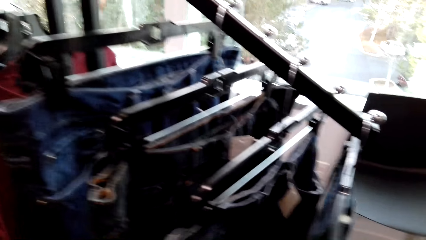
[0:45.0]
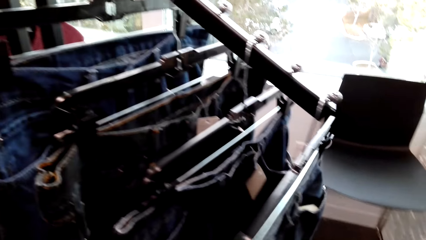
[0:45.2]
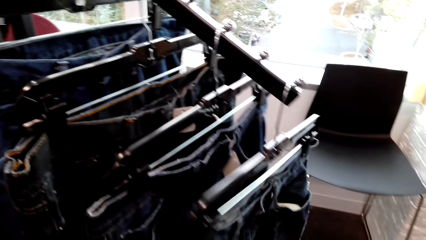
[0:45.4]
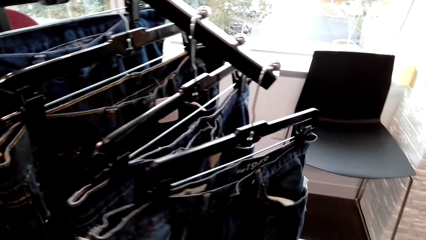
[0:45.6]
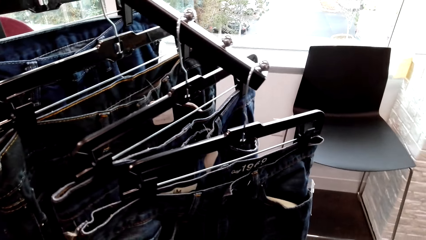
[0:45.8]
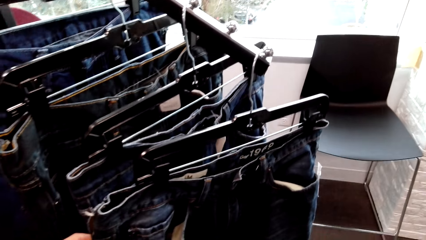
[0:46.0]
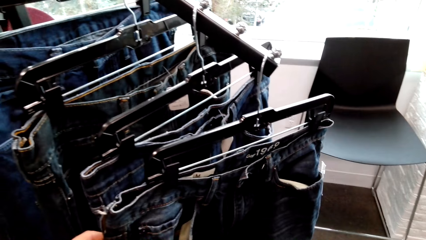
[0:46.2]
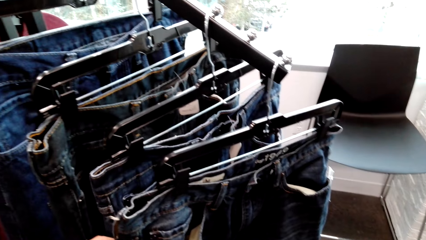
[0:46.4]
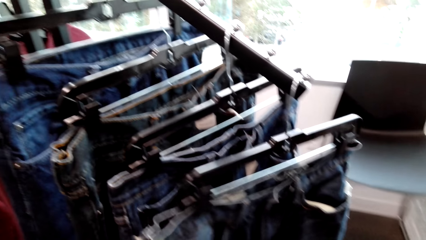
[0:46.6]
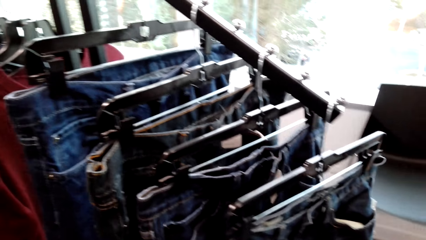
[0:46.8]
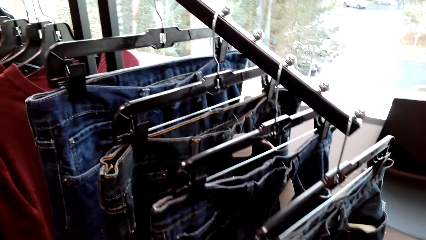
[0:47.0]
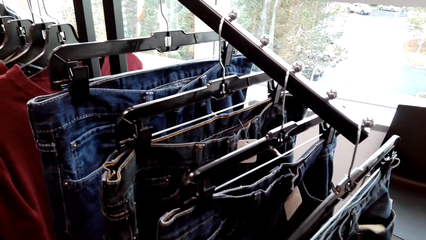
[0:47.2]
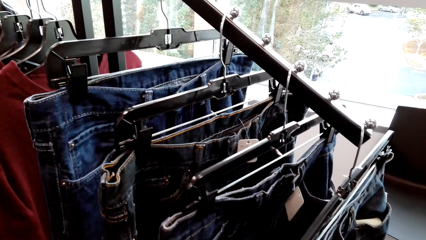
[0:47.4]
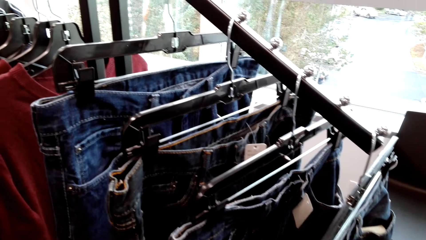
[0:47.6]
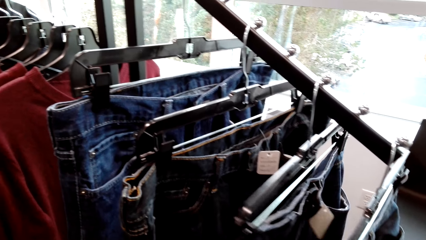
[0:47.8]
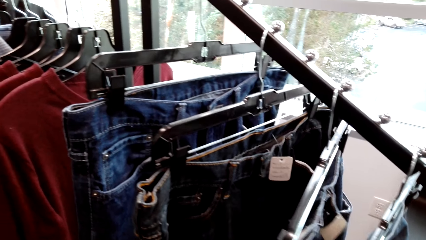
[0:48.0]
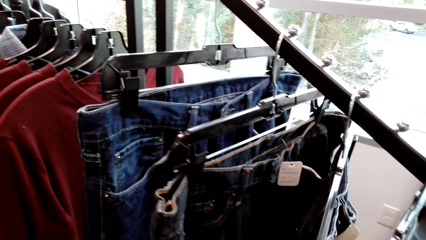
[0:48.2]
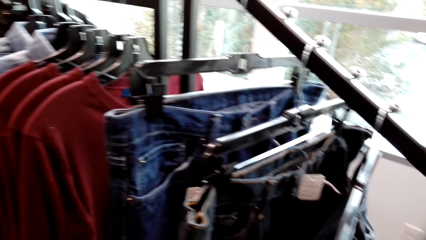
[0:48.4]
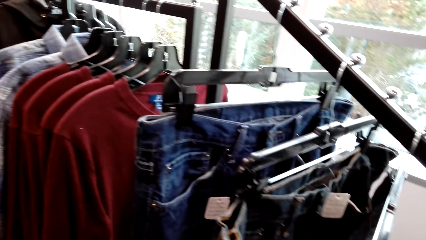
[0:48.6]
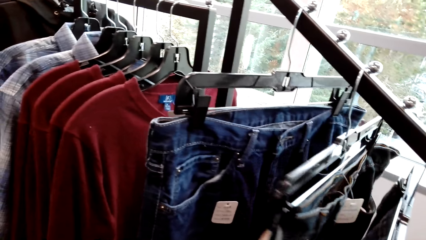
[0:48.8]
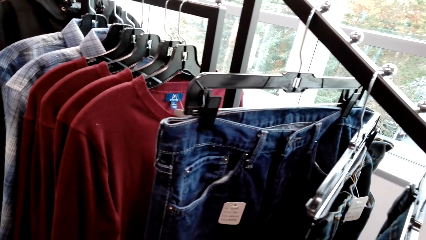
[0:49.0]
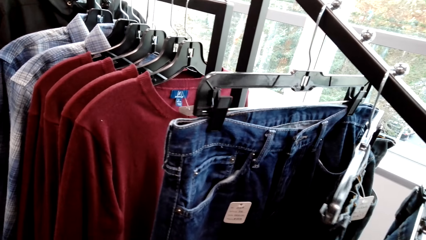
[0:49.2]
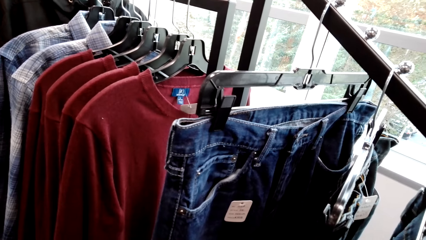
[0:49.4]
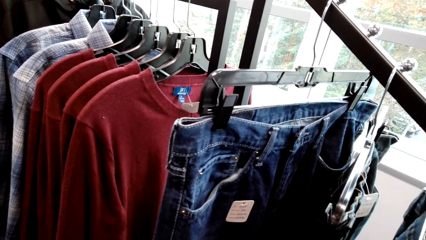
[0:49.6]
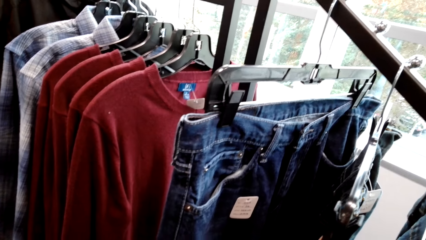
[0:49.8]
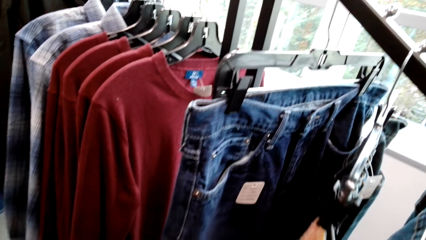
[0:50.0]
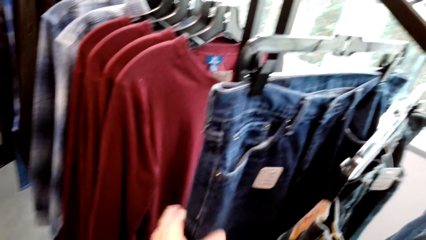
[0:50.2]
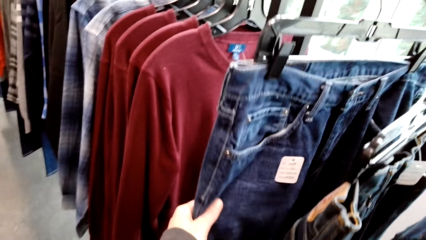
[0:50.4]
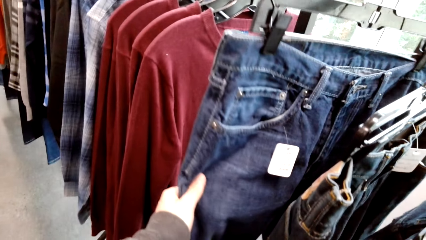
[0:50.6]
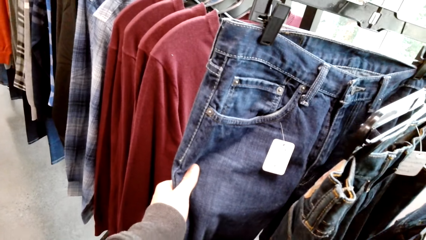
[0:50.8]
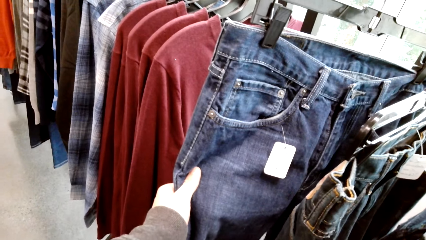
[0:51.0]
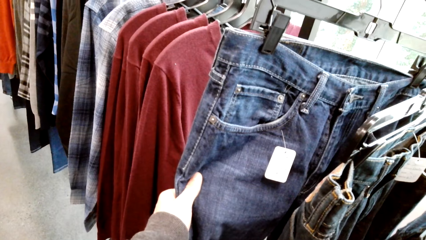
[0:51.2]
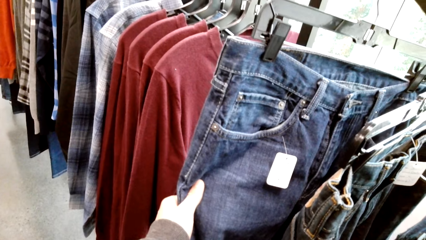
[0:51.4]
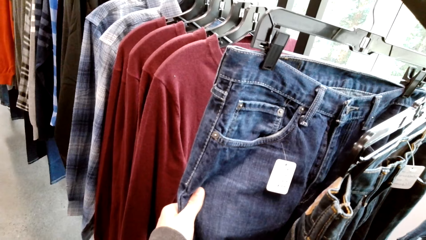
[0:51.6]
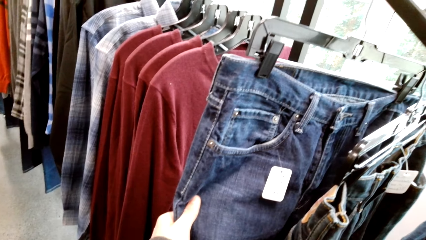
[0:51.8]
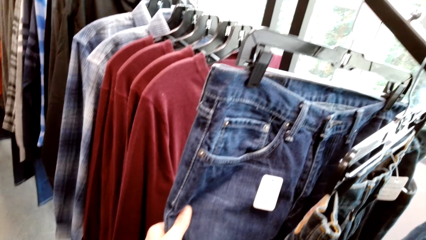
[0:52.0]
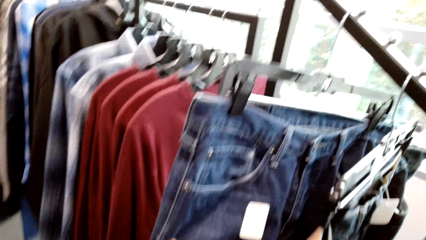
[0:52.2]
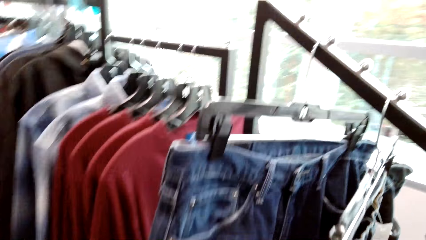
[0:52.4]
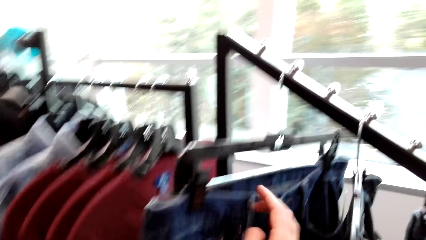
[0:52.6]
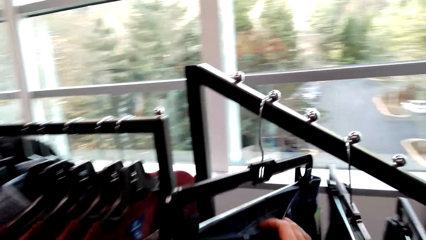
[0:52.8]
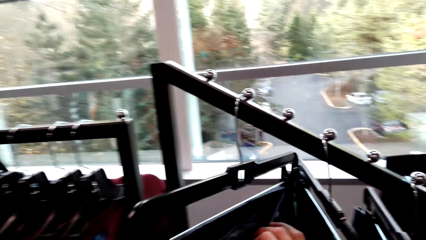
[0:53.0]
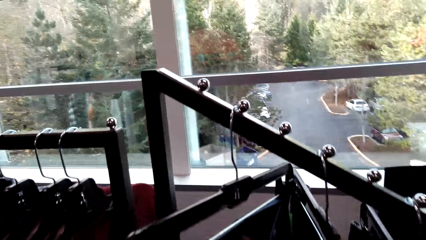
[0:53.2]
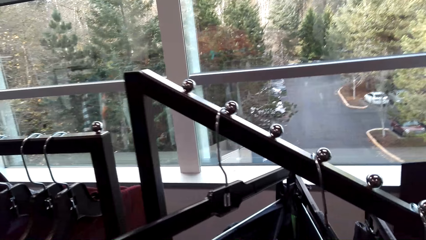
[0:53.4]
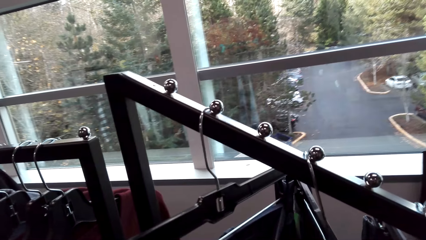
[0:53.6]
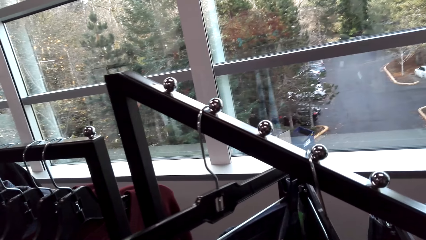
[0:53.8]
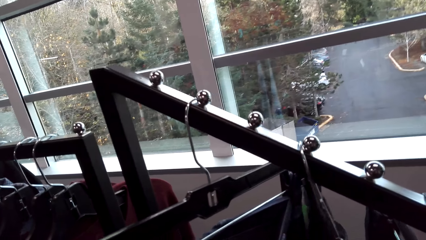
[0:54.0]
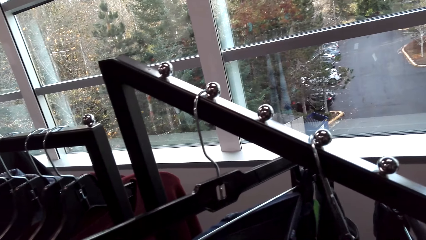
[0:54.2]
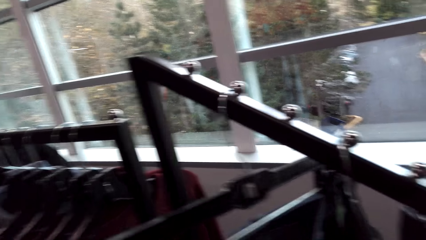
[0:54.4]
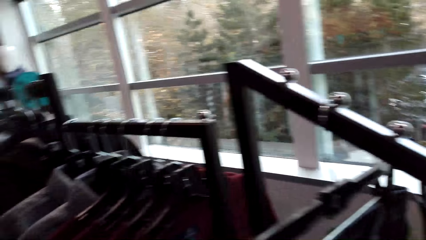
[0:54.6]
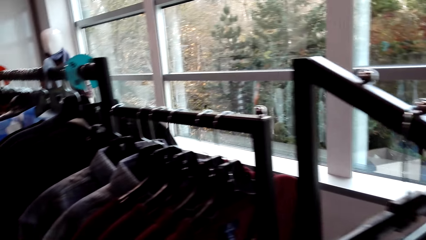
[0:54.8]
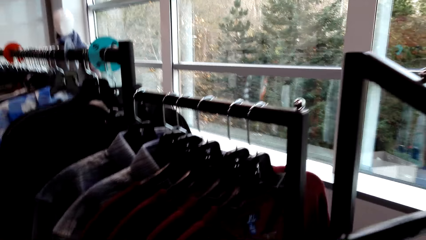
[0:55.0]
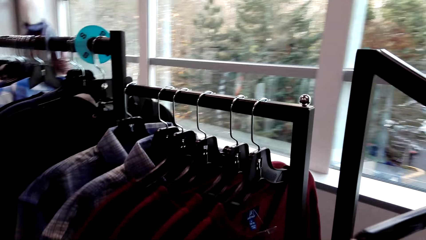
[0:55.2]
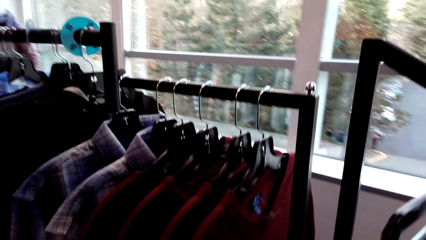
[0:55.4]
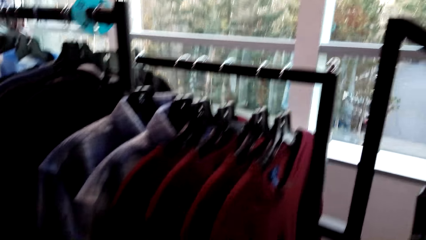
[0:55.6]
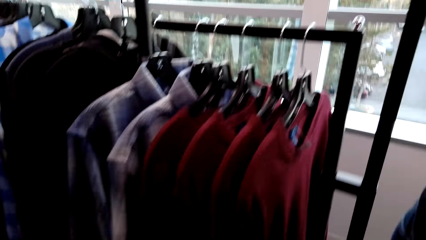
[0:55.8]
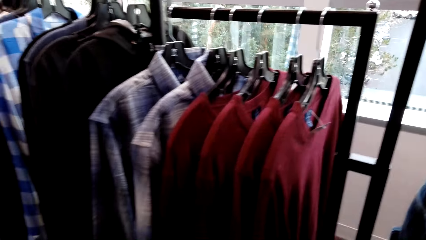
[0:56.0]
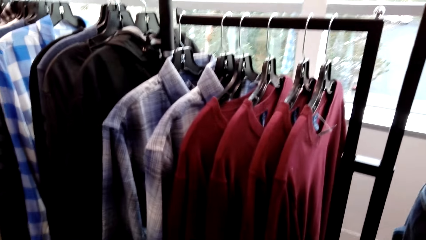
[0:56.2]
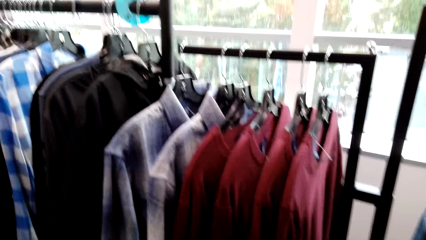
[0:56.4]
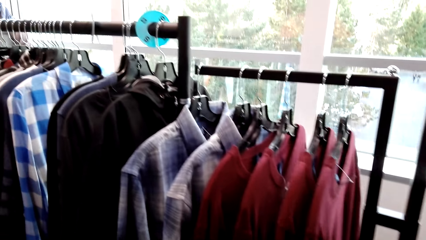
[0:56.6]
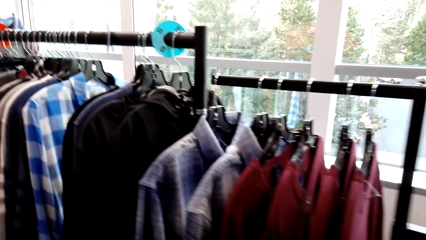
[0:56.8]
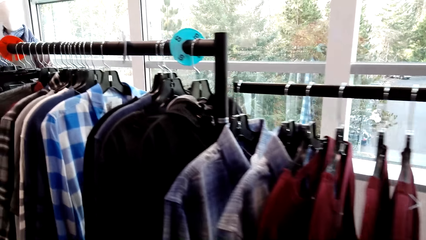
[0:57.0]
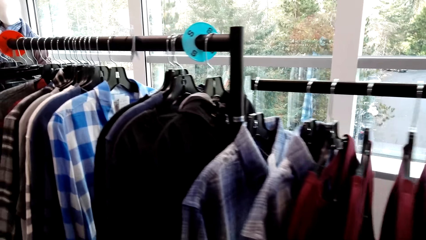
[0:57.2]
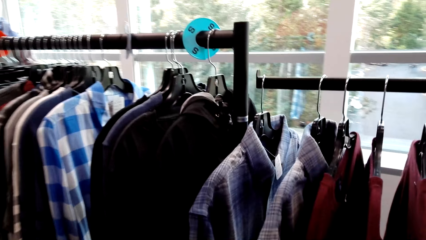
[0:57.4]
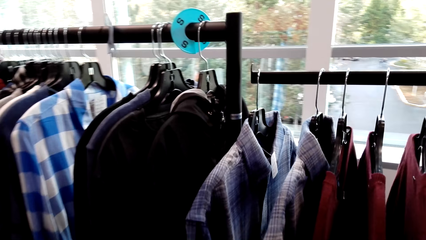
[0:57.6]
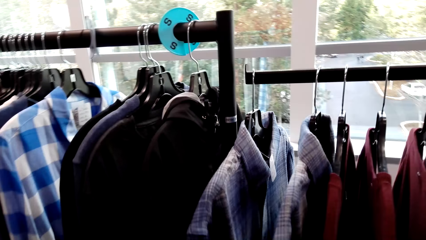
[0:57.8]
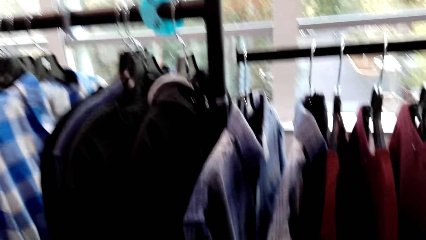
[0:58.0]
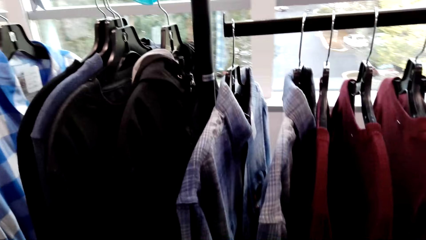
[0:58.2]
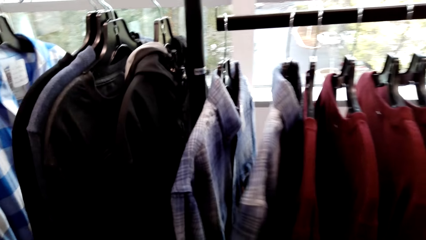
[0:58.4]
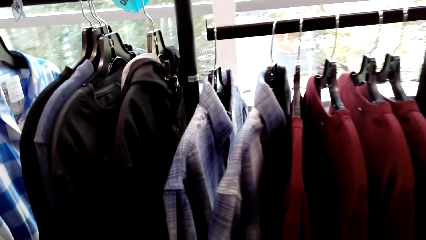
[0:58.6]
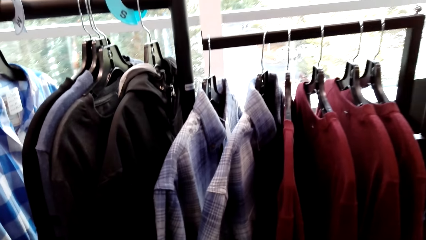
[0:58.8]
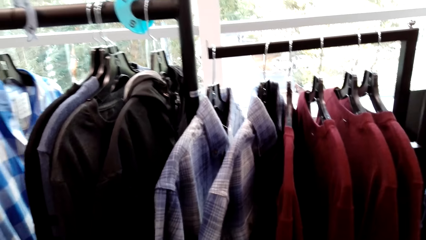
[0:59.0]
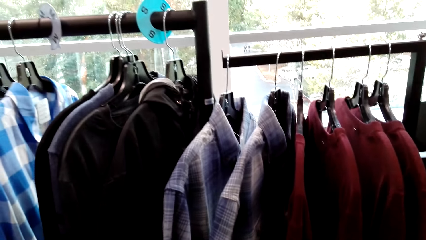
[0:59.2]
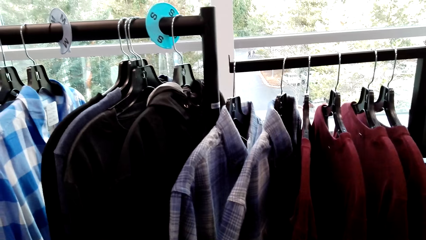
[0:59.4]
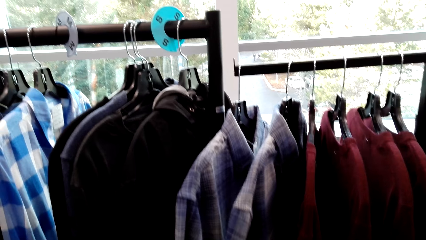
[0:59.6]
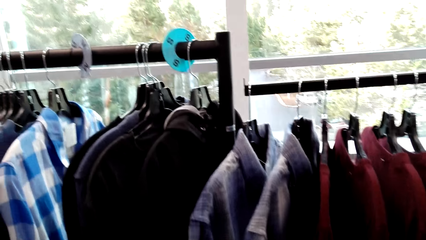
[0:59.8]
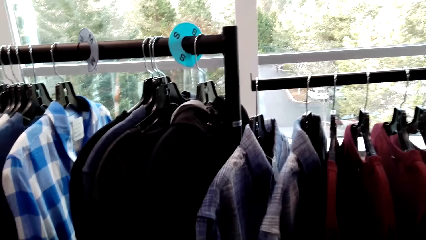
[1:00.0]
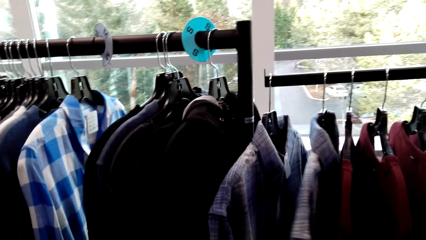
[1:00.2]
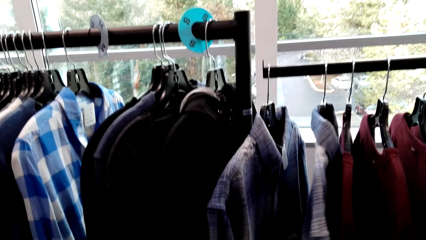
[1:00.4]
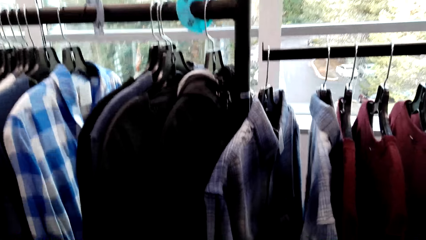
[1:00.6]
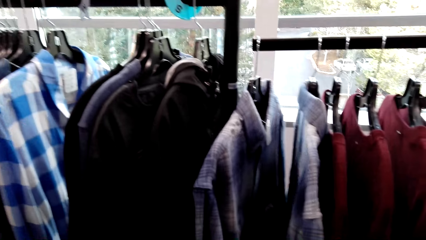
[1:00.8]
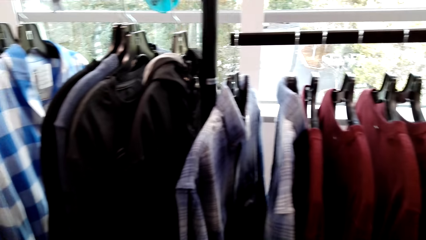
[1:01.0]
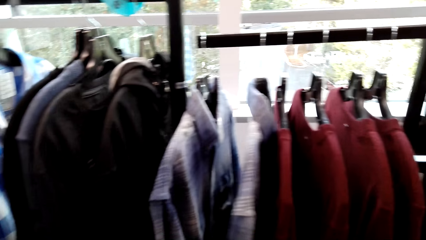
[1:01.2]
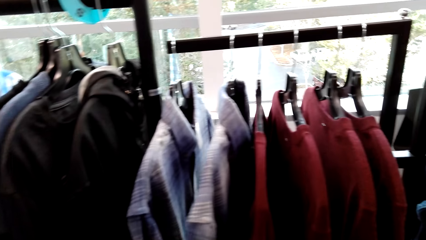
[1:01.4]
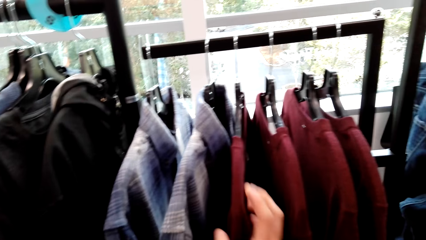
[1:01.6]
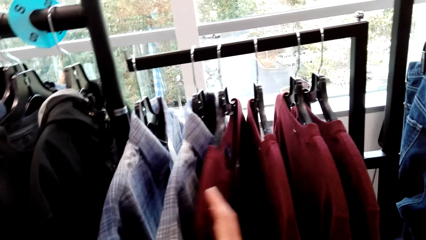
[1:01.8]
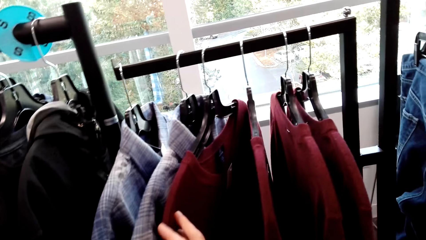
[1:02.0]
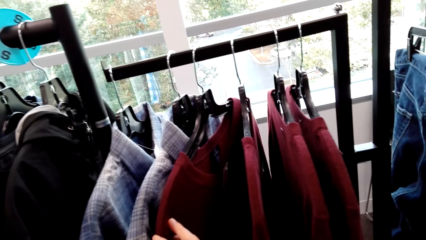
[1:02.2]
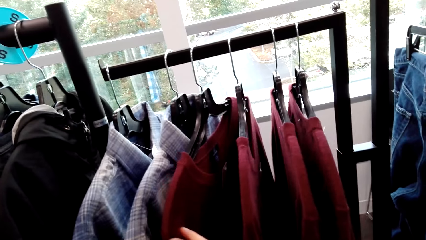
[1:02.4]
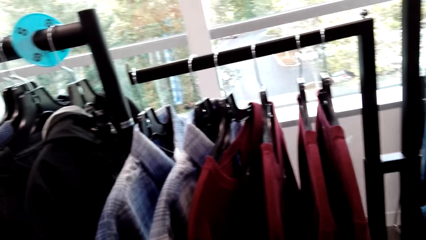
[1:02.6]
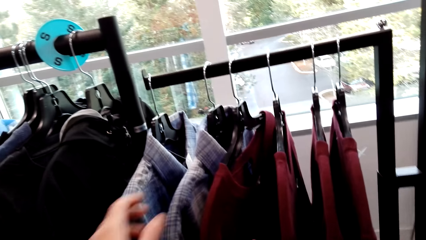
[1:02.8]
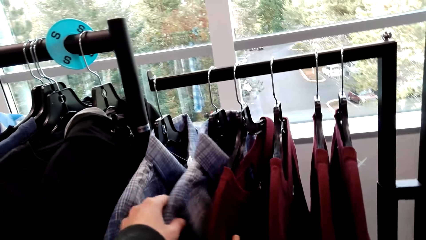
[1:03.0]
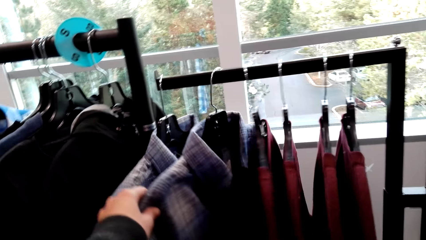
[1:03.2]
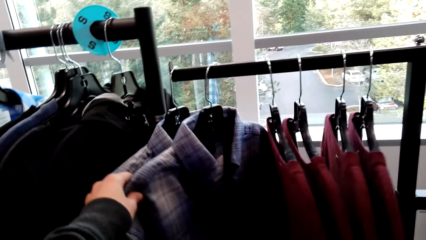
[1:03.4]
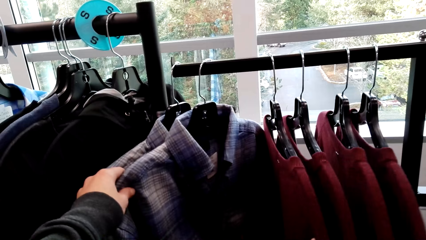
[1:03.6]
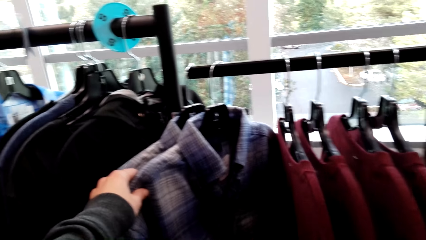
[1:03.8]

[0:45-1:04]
The camera wearer checks out the trousers. They pick the trouser jeans. They check out the shirts. They pick a shirt. They pick a sweater top.
